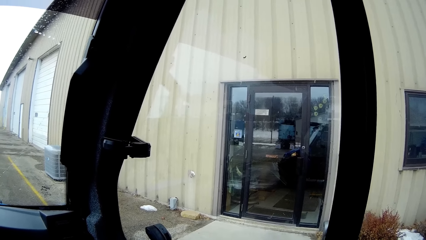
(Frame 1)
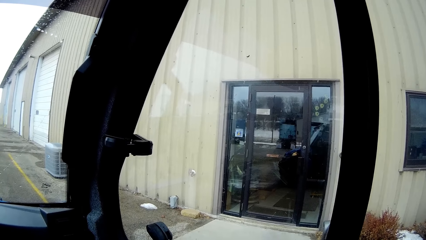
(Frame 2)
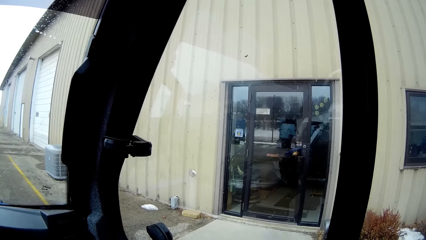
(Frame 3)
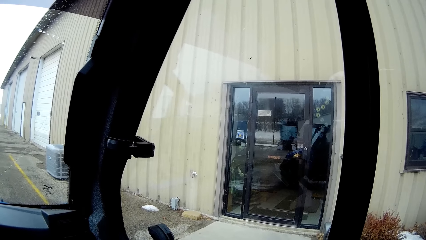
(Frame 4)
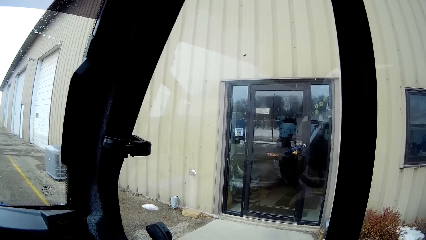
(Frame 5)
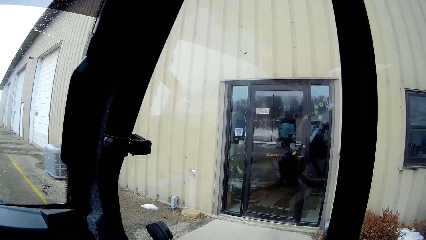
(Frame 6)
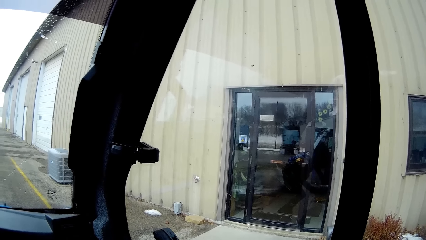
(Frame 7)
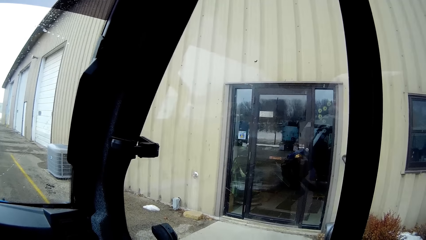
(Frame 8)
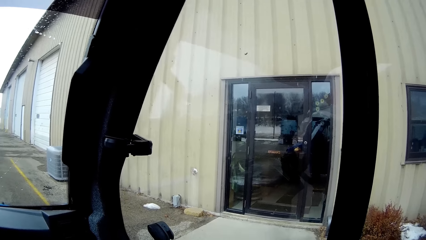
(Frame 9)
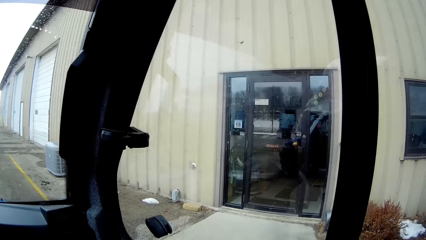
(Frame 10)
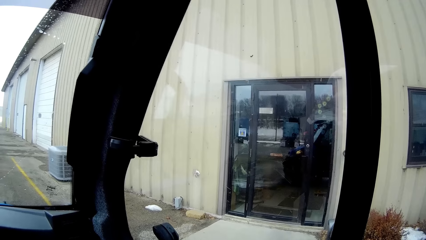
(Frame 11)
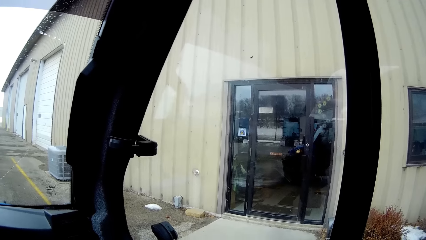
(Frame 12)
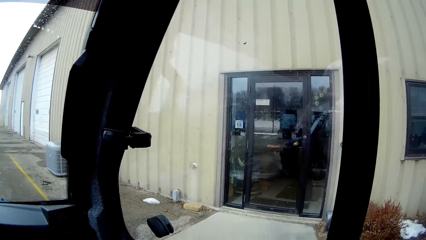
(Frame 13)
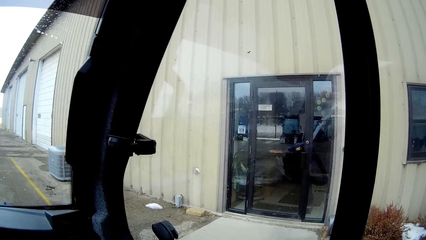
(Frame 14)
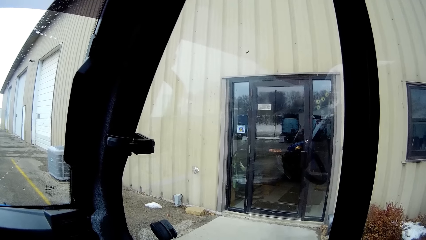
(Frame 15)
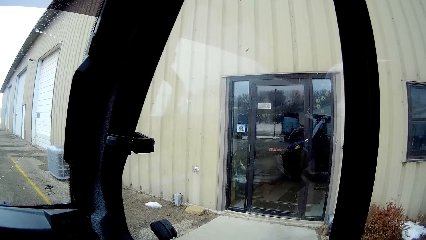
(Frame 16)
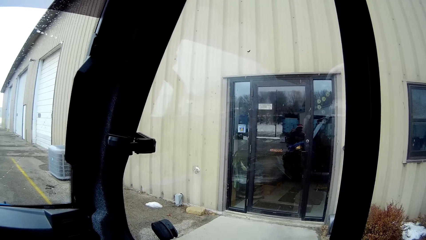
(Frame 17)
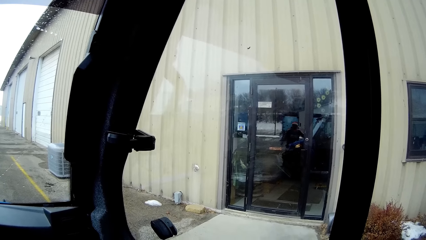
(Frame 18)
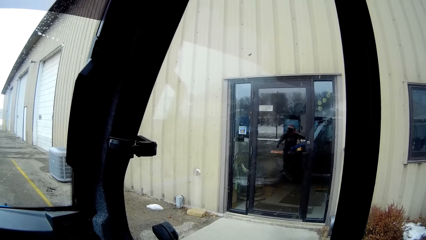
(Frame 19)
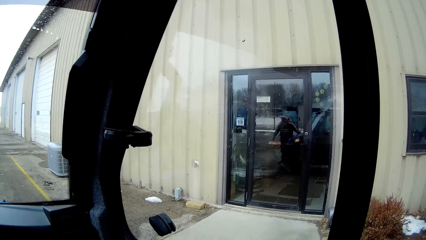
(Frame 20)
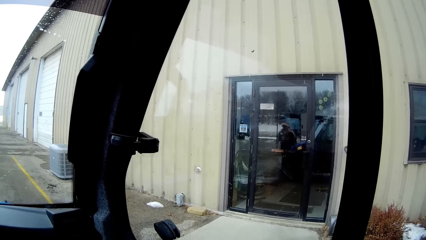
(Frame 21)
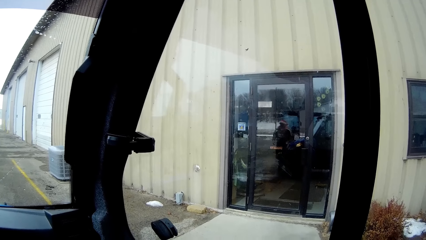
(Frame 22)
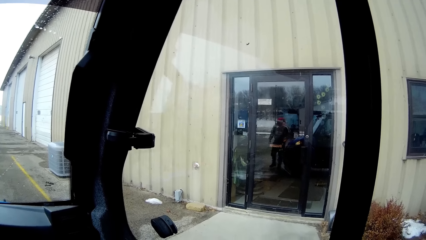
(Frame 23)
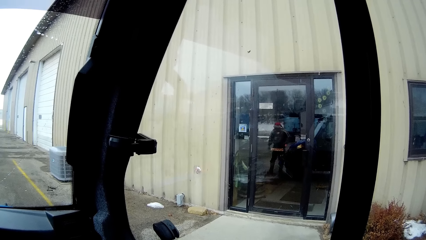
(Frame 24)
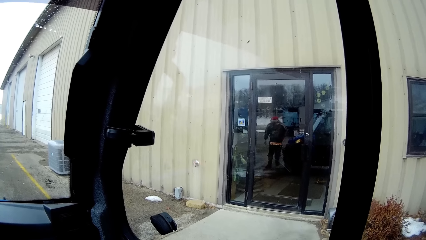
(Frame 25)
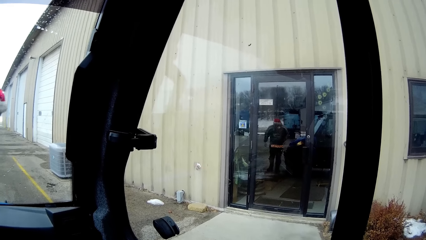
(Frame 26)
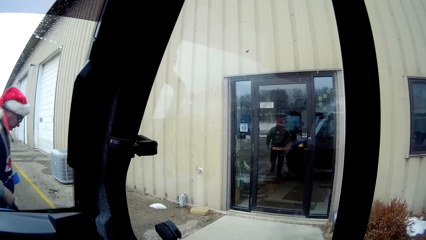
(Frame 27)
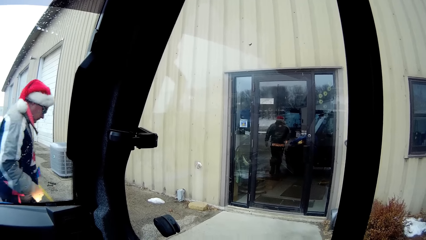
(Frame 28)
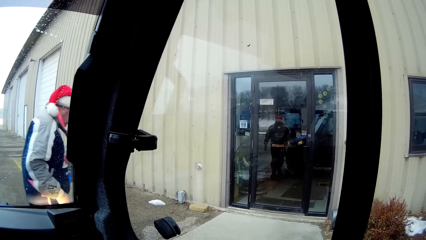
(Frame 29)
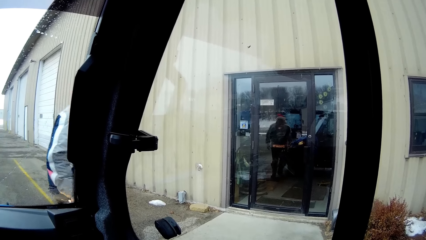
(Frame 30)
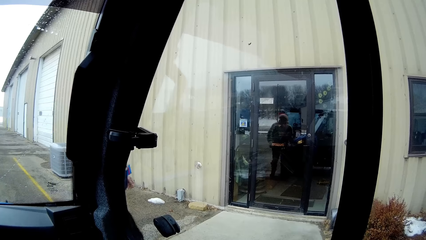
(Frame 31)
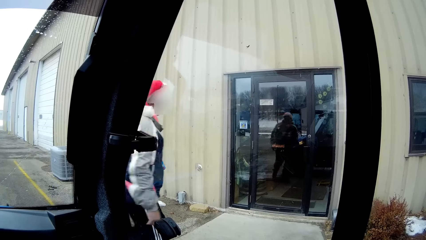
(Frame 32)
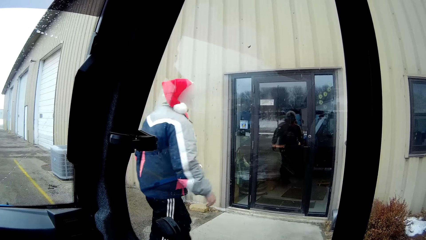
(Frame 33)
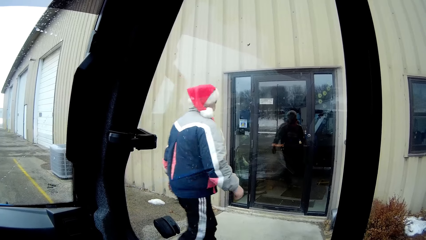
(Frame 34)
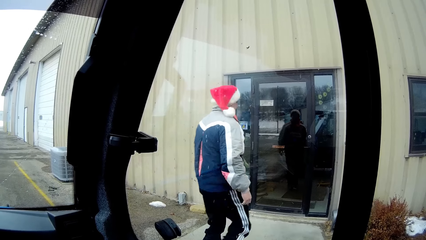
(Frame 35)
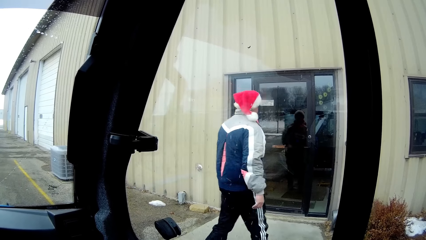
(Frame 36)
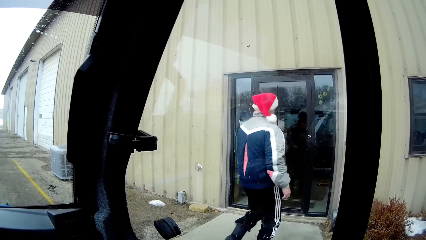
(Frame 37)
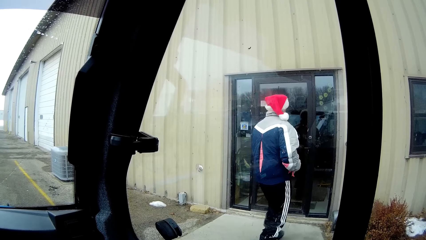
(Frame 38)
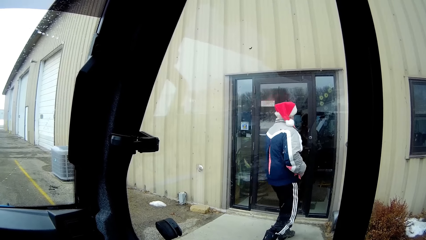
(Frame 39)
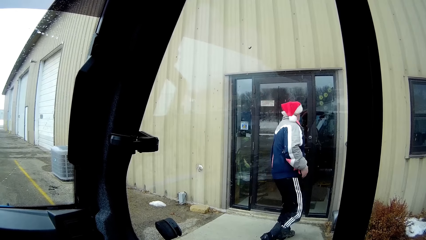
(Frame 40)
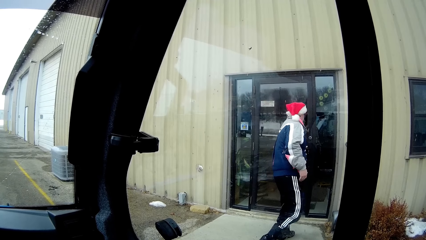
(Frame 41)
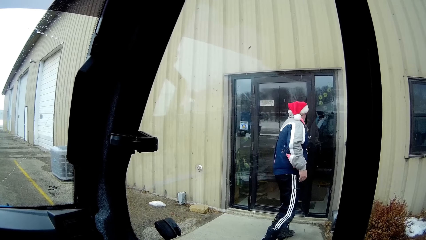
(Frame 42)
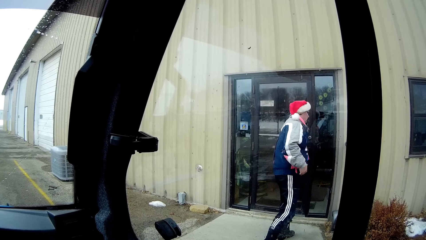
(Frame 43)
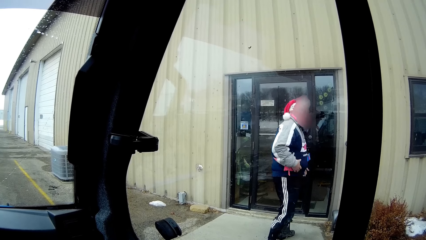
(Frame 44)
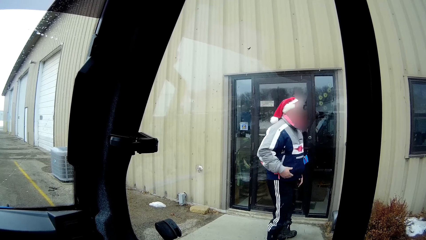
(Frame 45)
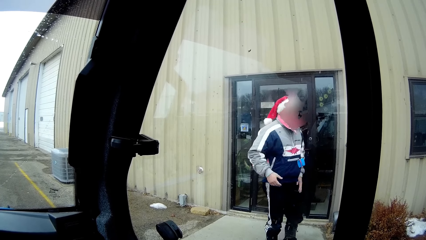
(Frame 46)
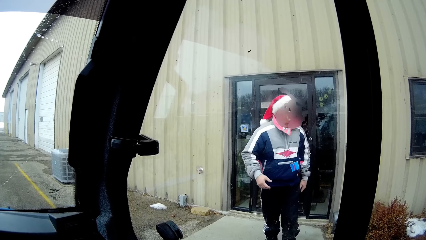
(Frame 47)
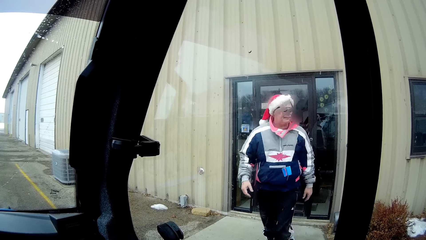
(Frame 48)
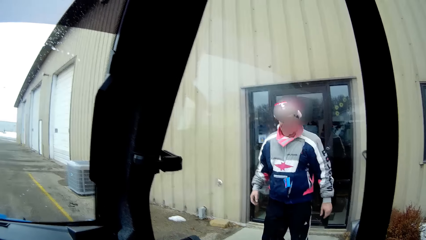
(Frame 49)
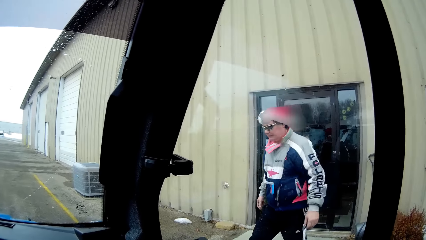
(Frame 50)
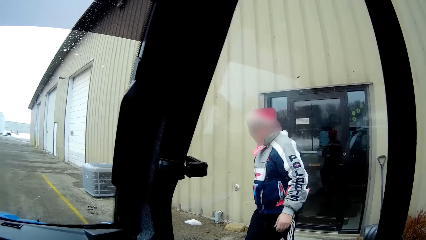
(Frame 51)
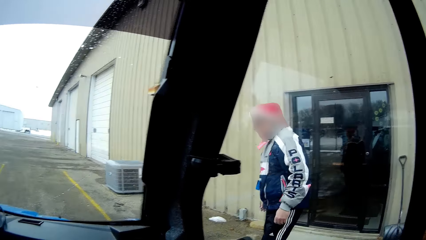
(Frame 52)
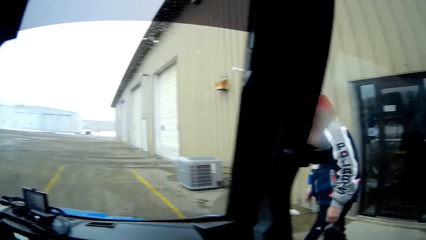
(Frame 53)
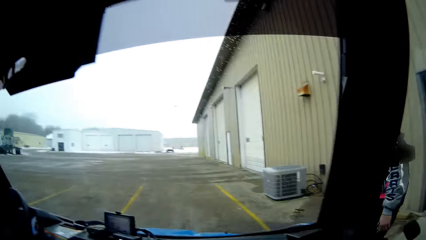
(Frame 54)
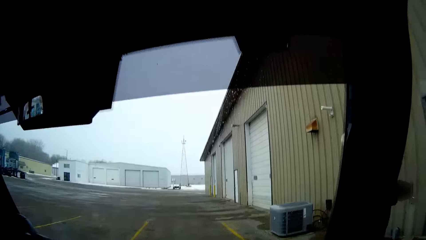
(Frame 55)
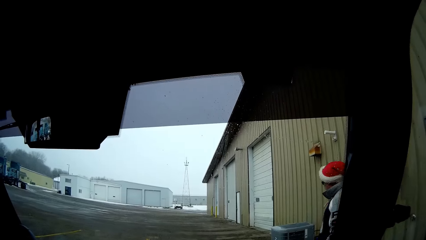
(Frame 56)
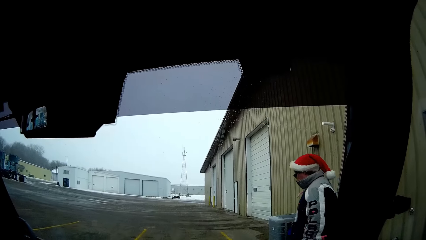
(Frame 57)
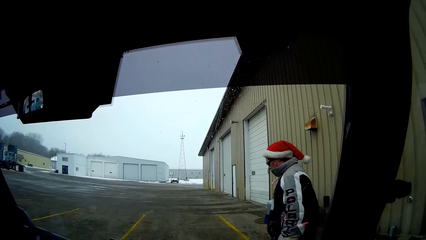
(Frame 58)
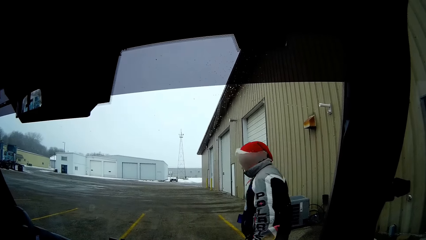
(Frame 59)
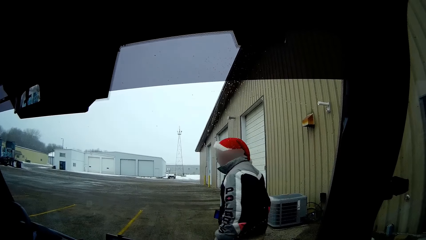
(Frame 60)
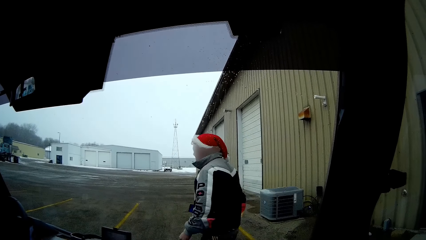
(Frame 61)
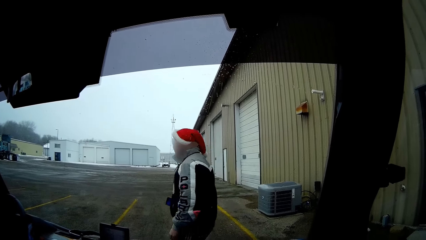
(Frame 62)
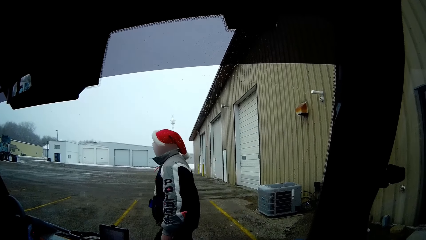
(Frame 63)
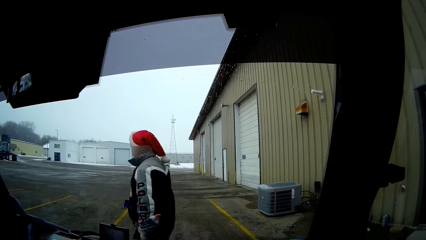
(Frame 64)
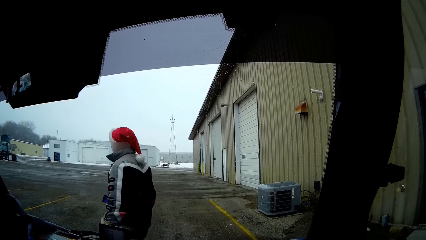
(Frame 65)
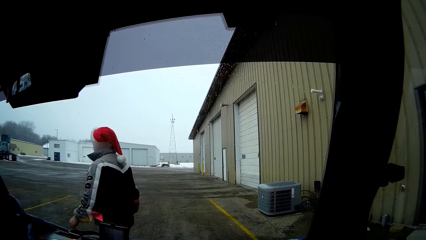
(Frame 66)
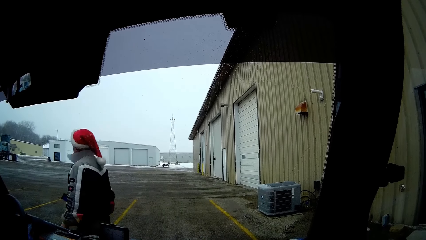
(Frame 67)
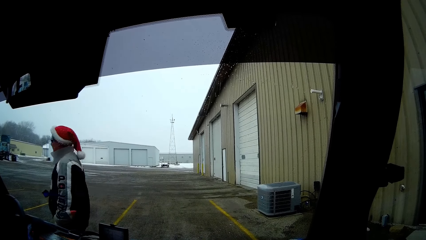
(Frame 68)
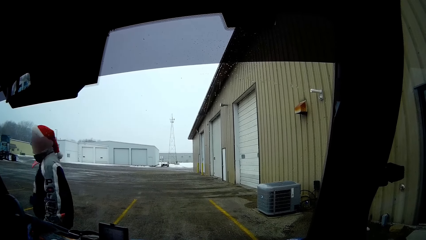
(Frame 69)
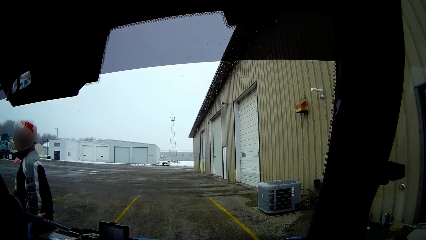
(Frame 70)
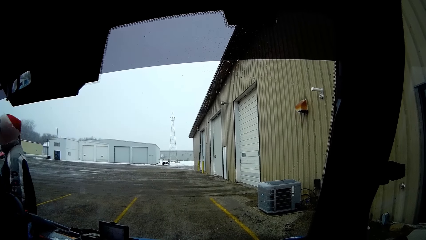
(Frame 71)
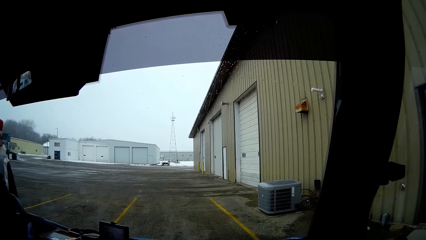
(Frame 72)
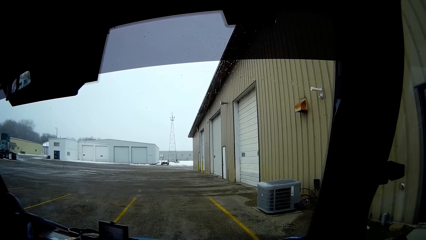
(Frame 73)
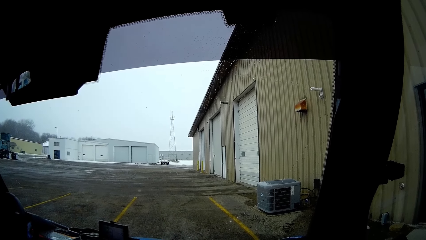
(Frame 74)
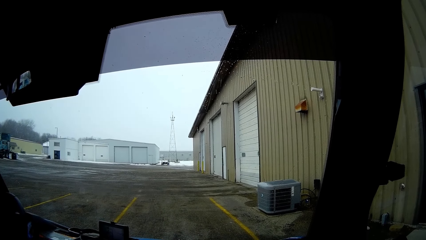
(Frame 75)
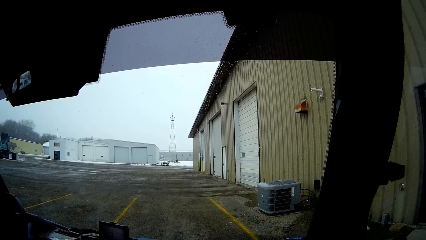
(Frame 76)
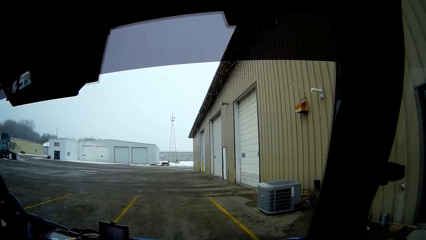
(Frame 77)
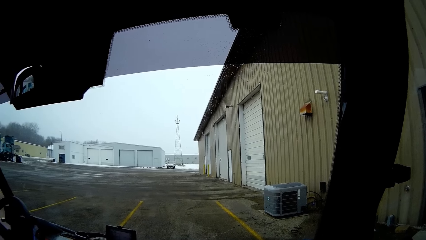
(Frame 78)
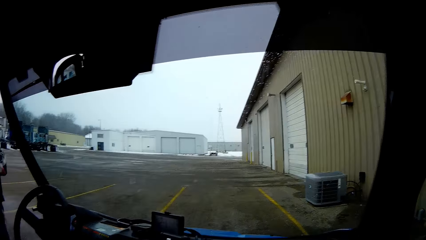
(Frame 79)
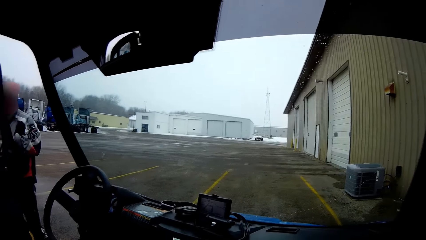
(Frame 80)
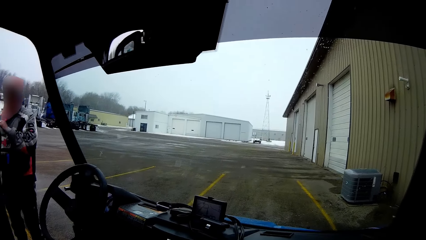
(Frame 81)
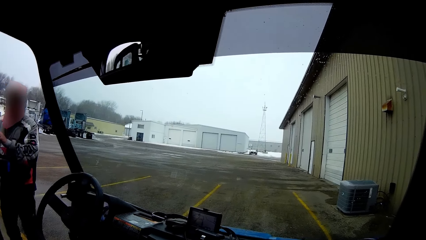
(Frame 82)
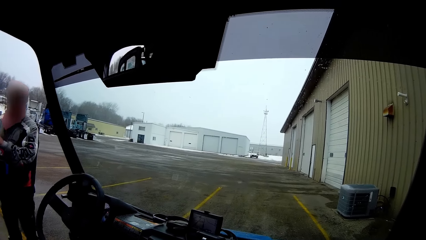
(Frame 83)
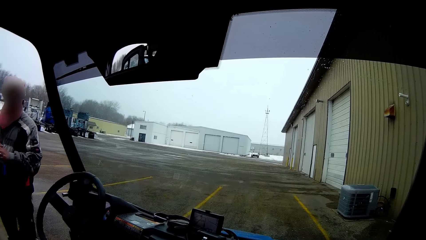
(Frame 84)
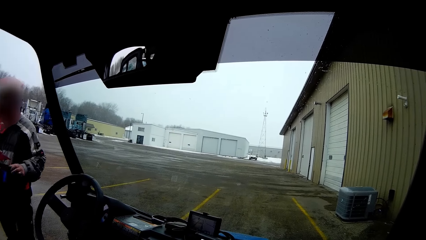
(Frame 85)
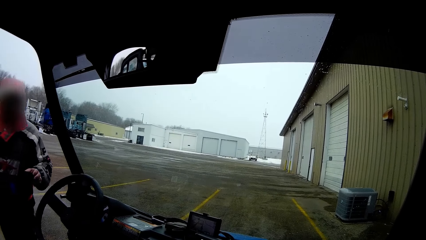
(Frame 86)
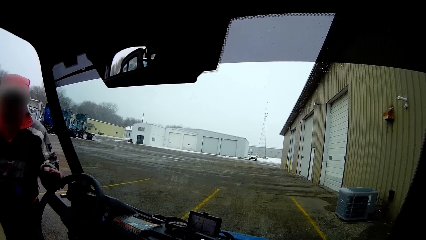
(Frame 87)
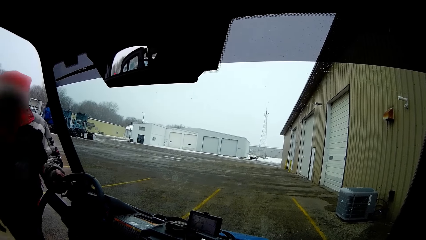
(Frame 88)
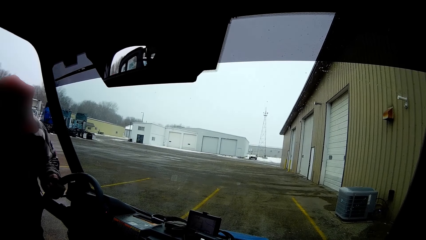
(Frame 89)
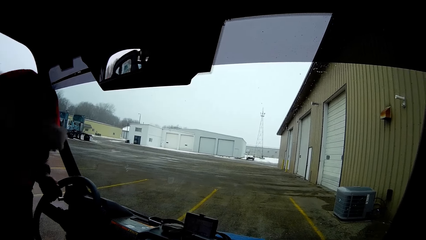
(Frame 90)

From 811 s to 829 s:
A man stops the truck. The man walks to a convenience store. The man holds the door. The man pulls the door handle of the convenience store. The man walks away from the convenience store. Another man opens the door of the bus with his left hand.
